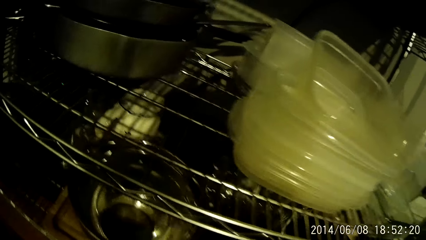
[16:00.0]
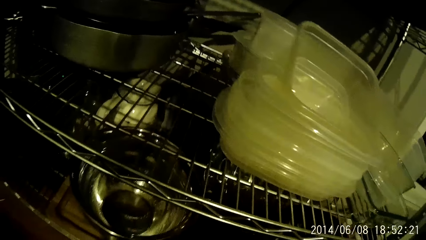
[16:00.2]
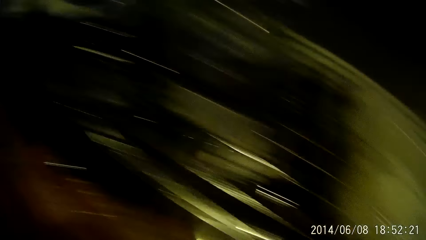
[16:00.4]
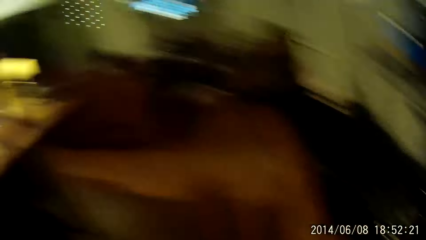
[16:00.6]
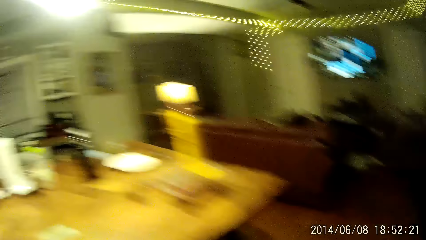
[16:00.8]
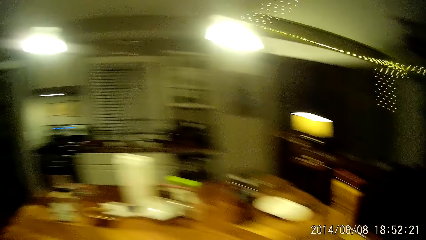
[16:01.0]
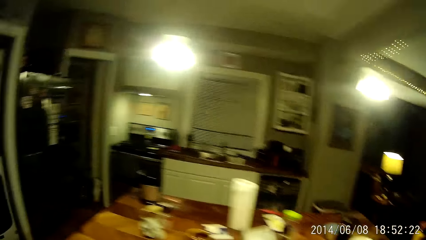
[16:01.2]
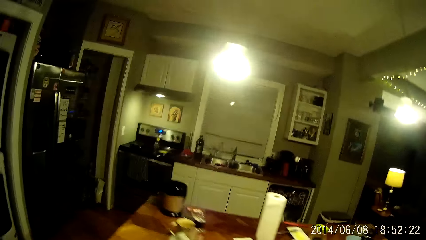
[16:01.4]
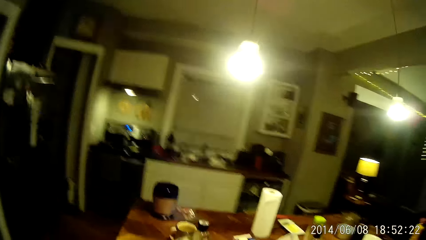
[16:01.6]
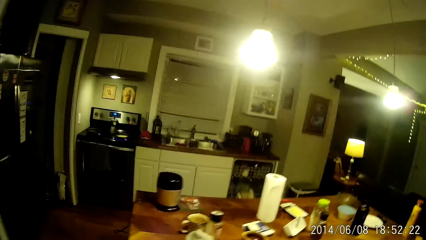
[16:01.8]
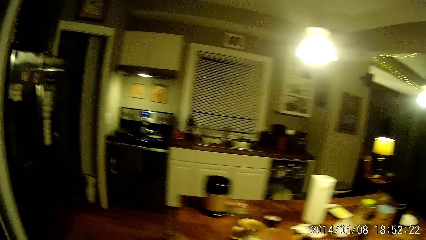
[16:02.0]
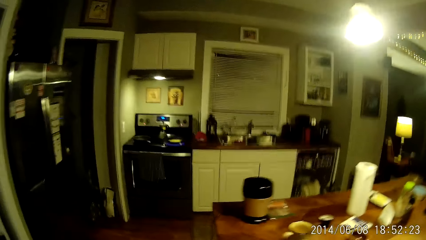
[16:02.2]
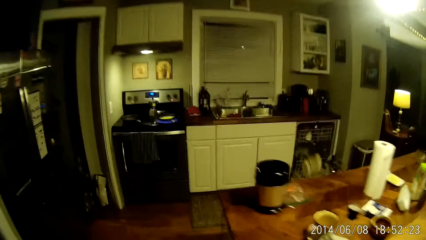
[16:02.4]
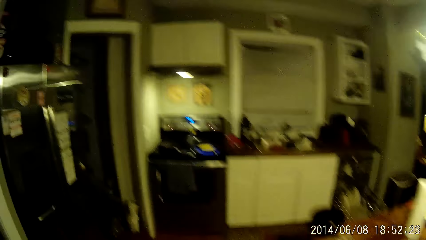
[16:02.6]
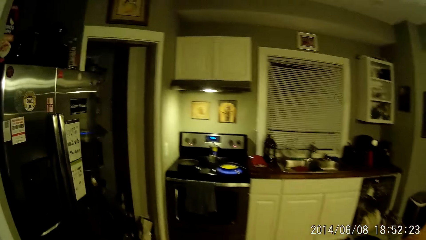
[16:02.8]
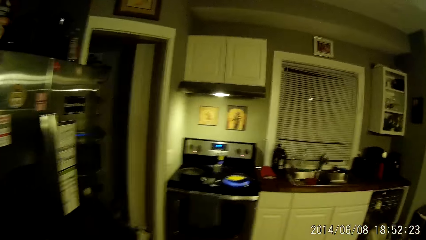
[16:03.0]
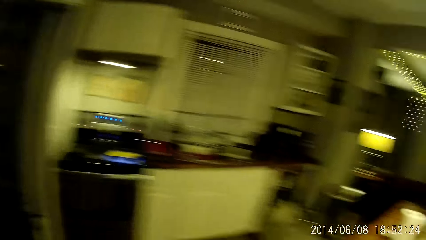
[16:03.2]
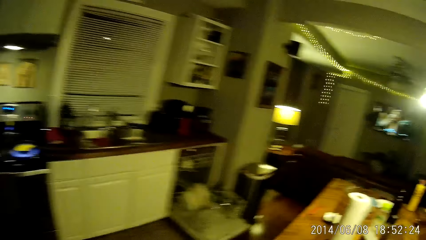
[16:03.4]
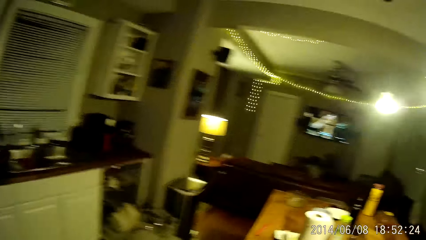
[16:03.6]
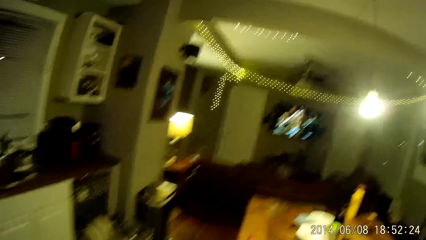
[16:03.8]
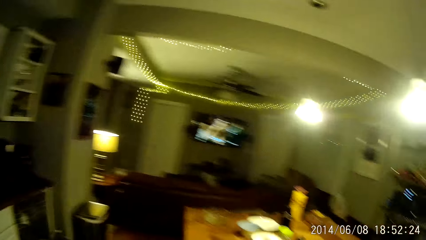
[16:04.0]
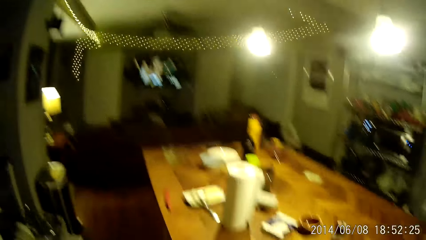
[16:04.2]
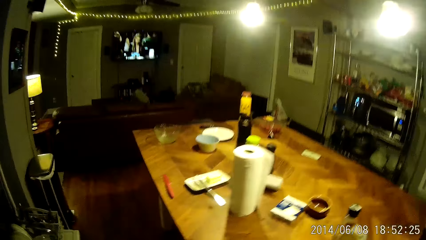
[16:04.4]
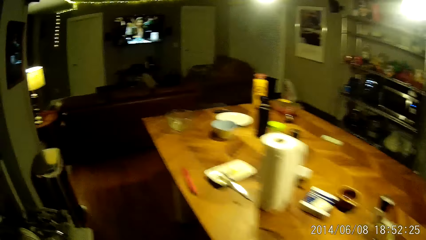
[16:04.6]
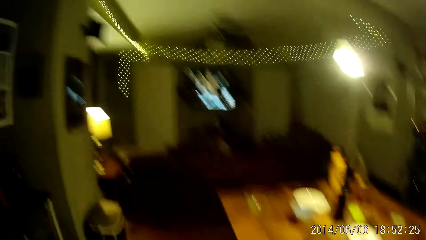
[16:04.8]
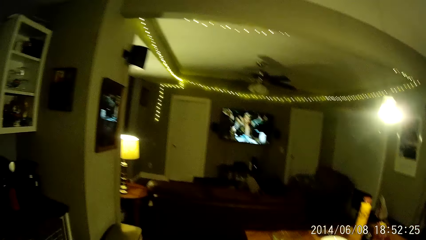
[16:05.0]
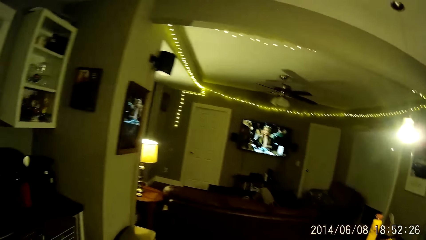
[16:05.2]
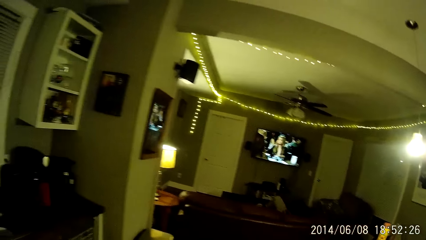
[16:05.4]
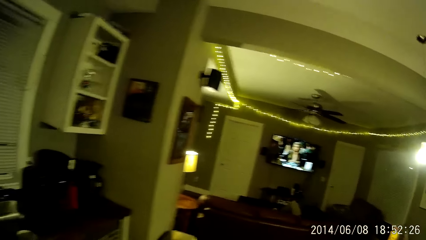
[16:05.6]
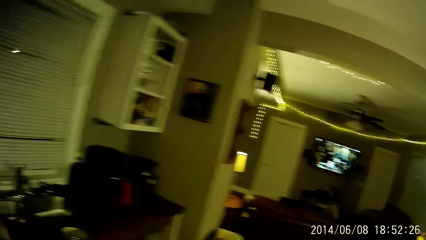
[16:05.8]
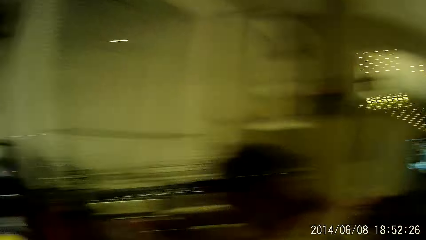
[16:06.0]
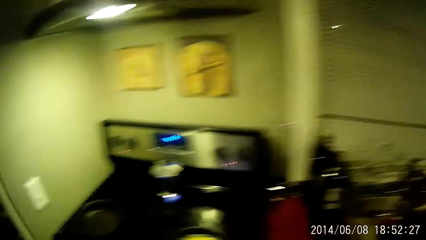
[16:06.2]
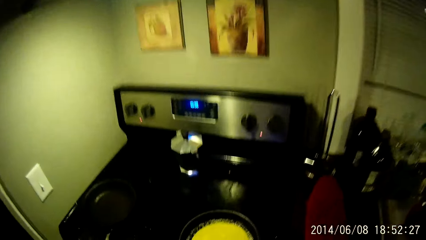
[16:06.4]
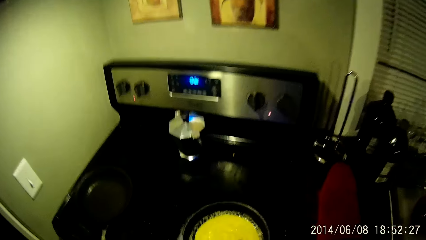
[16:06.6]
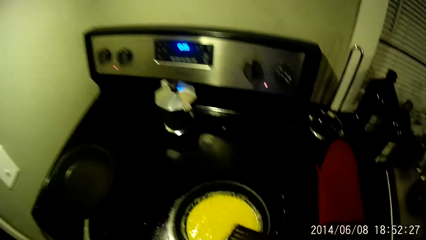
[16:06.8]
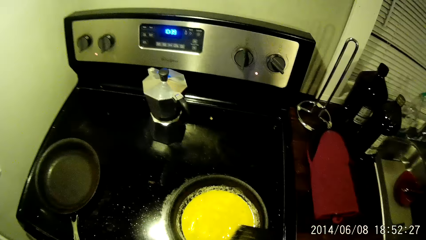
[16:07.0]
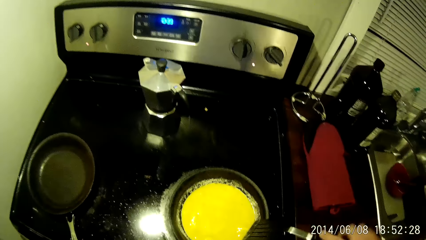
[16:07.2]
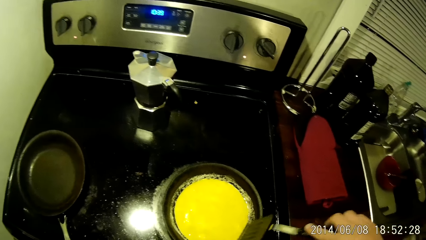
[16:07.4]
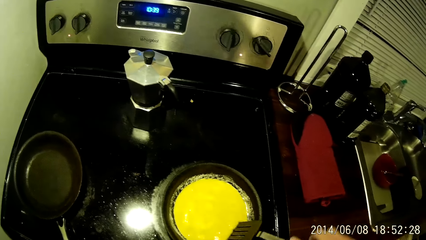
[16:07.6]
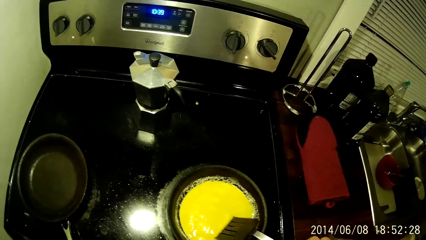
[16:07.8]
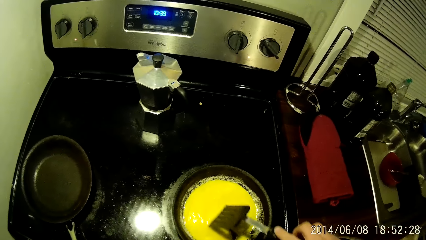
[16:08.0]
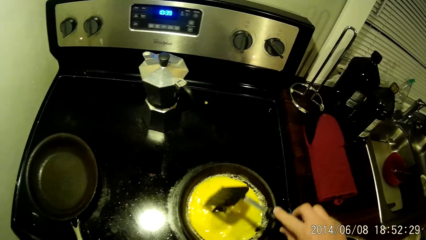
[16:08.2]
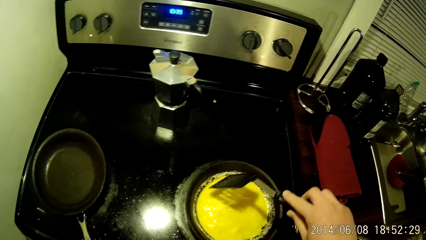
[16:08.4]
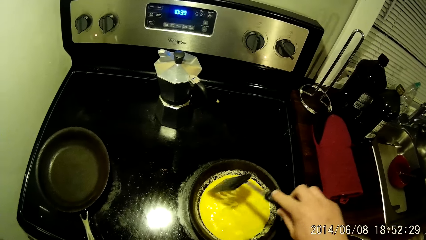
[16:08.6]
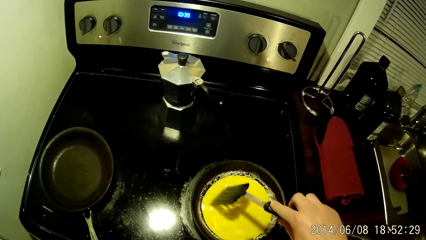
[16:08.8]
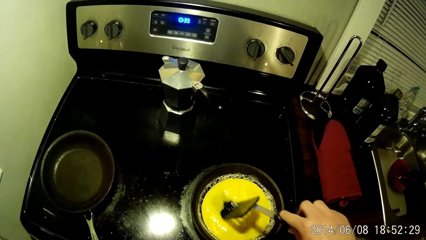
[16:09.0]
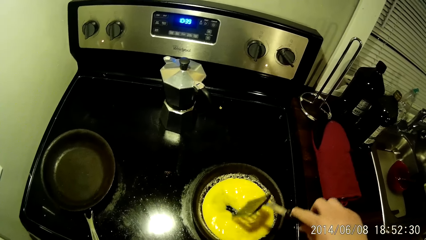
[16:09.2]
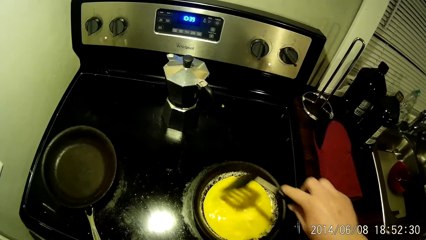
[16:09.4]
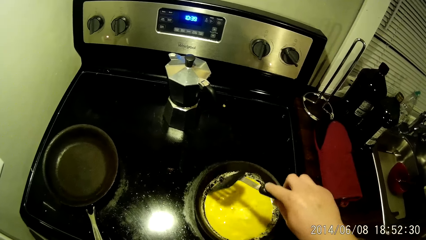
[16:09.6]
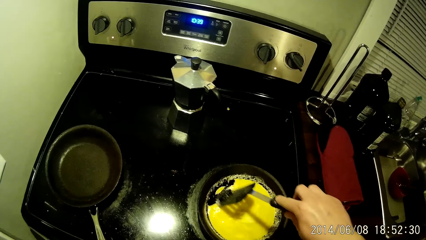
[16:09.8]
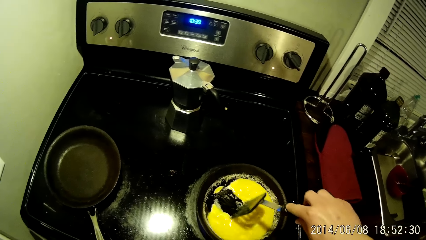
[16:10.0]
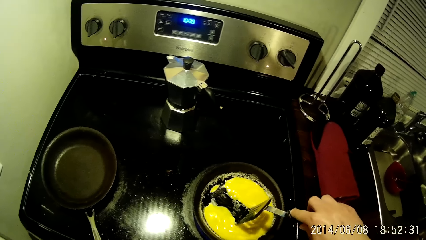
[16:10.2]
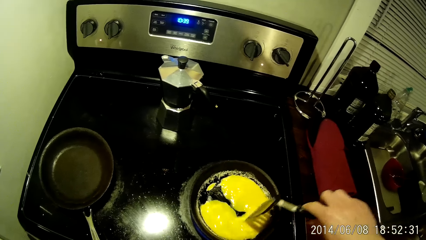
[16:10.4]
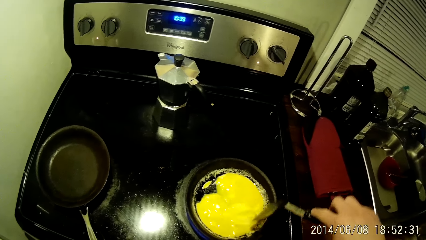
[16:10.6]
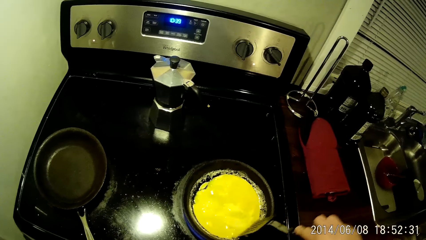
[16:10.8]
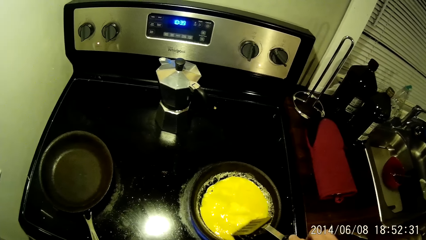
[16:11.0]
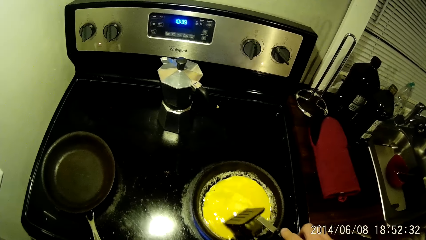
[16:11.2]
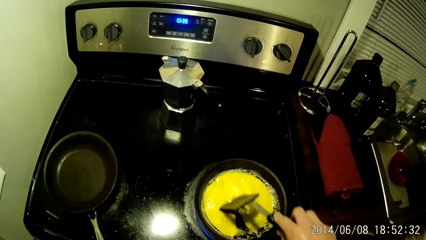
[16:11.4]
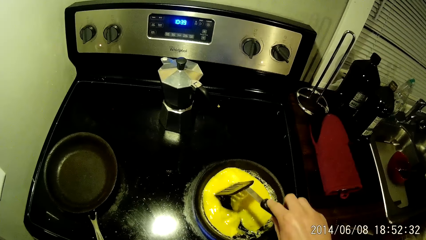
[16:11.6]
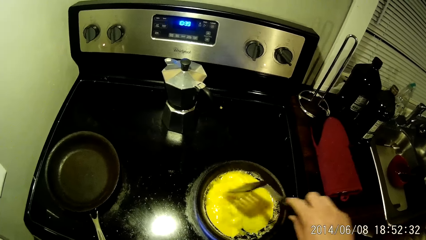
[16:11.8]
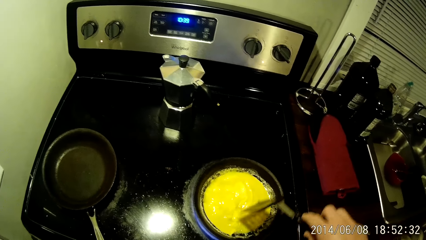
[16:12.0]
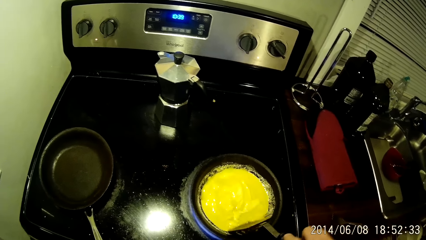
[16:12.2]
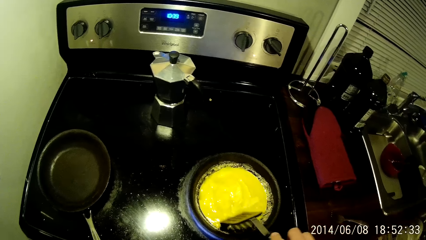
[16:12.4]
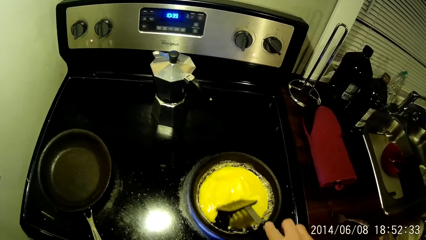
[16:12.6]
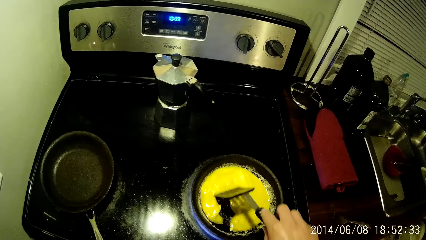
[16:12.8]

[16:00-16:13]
The camera wearer walks towards the cooker. He picks up the spatula with his right hand from the frying pan. He stirs the egg.

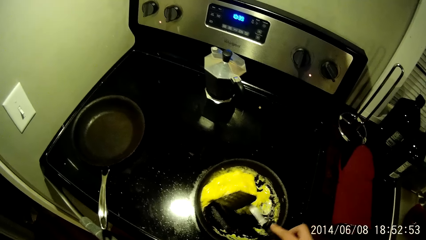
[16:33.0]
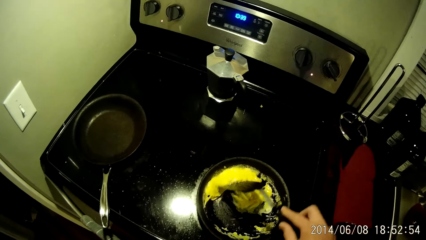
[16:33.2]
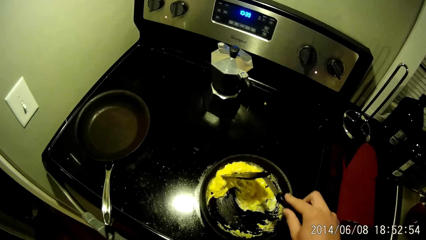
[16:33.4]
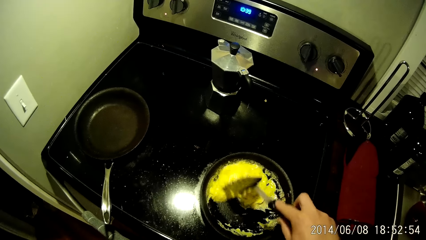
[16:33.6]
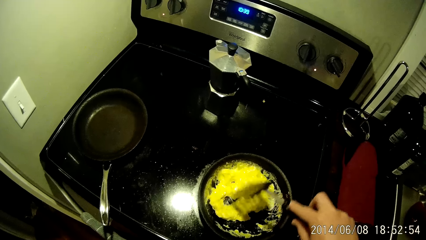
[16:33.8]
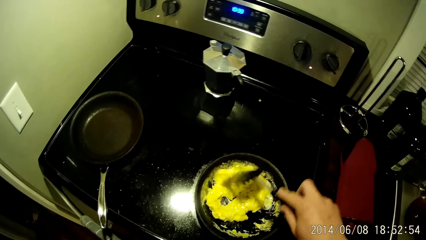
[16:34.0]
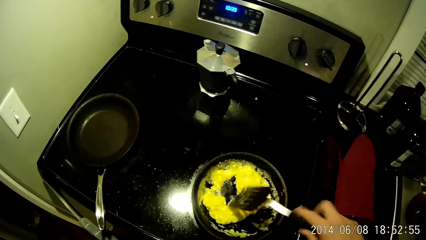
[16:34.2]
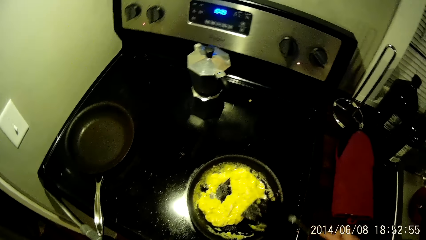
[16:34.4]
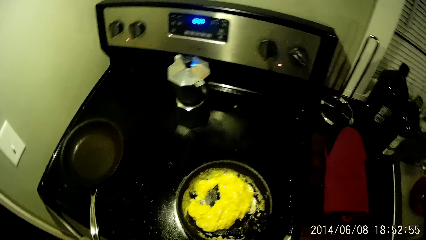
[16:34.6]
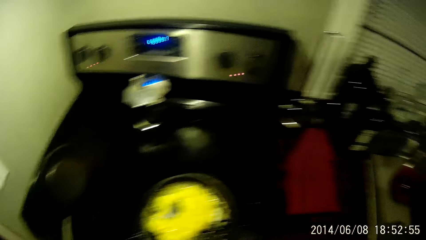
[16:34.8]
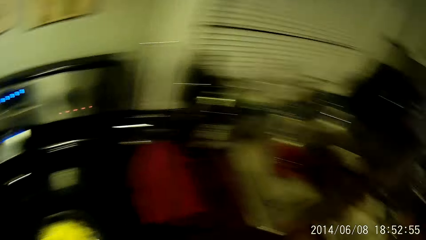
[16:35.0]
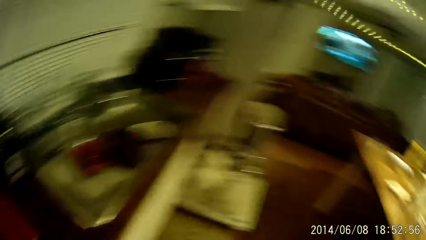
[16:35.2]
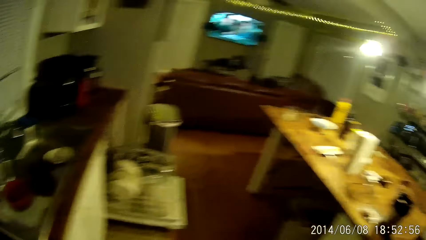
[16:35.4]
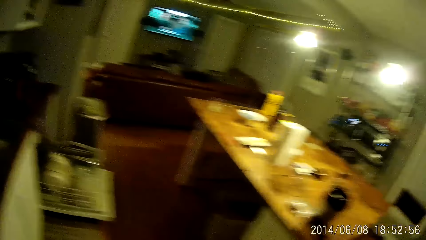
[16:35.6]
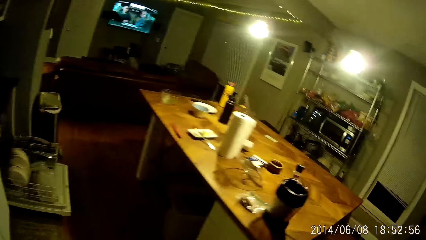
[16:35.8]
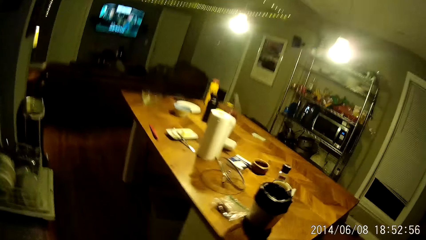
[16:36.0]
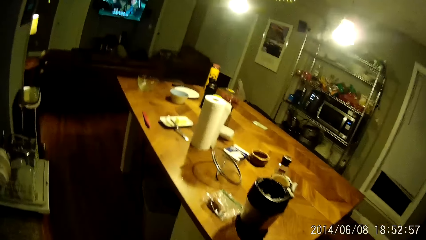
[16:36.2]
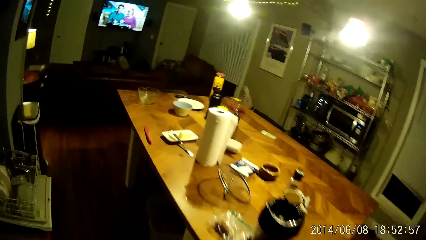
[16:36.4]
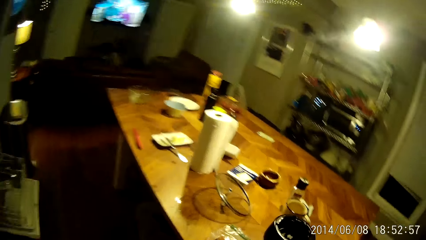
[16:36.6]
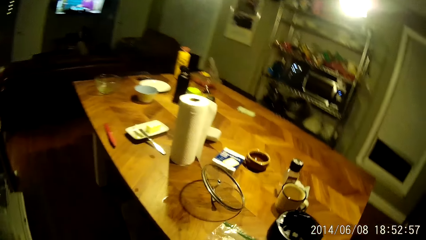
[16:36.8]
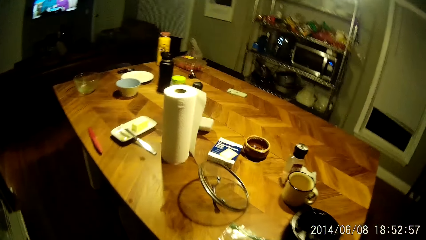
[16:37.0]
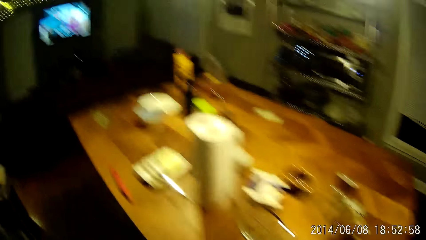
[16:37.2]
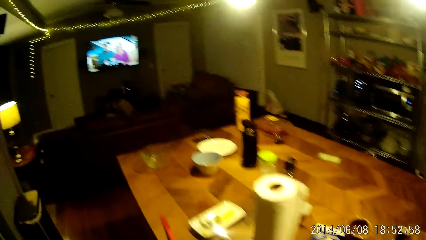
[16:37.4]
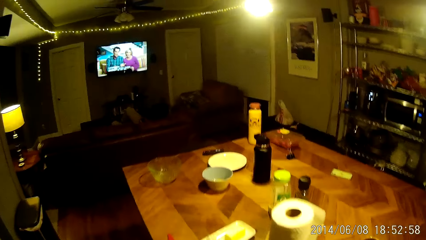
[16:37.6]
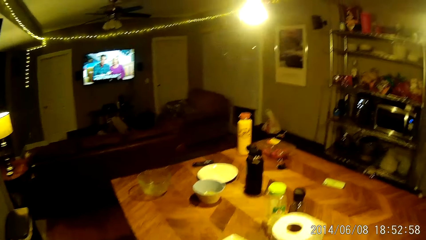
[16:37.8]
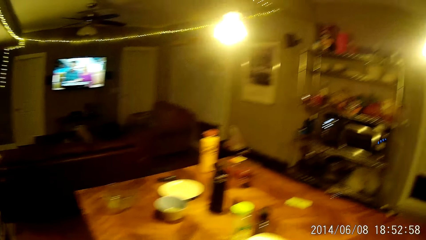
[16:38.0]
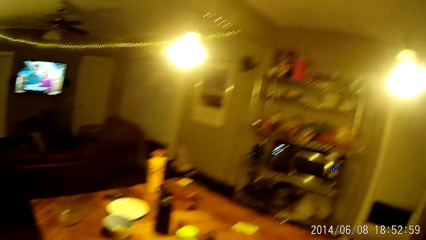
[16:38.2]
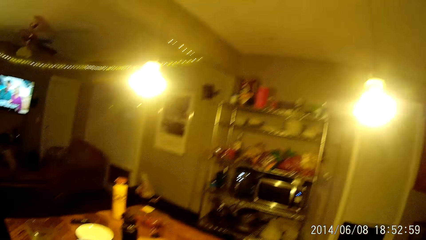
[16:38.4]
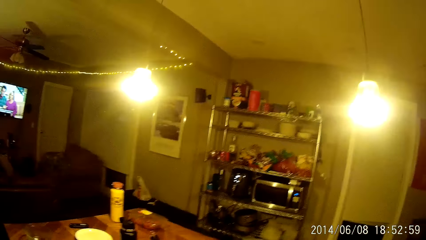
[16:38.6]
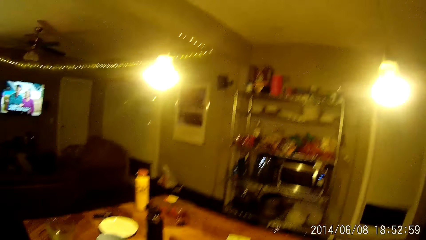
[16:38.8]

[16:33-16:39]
The camera wearer stirs the frying pan with the spatula in his right hand. He places the spatula on the frying pan. He walks around.
